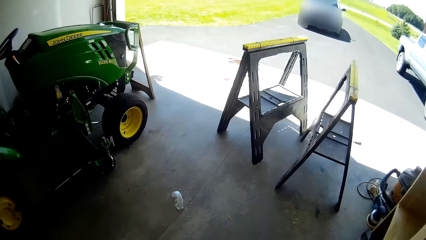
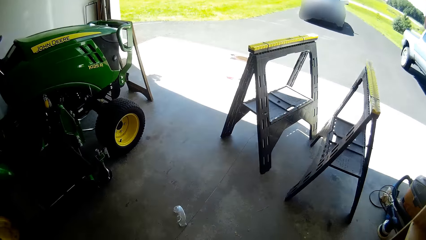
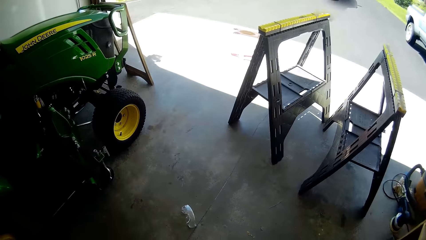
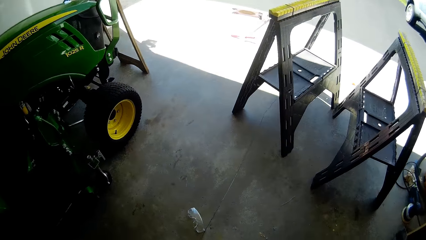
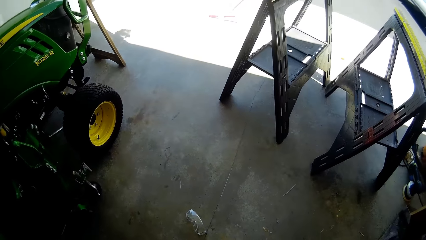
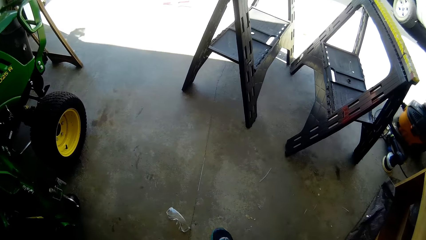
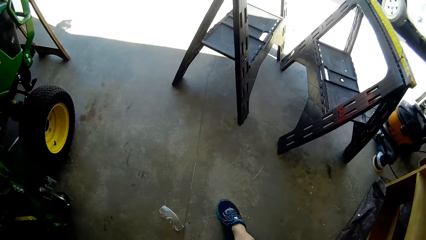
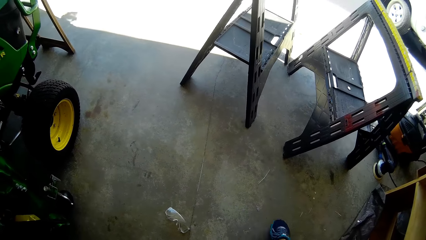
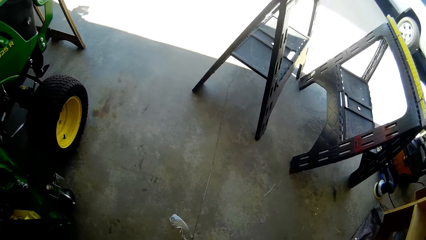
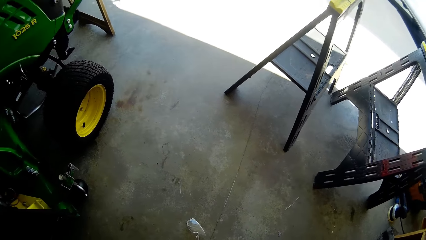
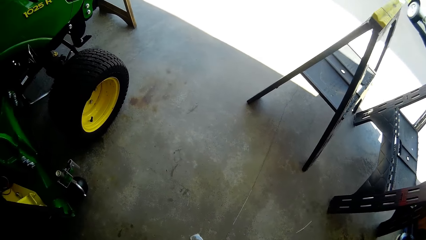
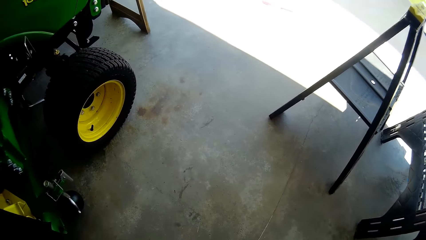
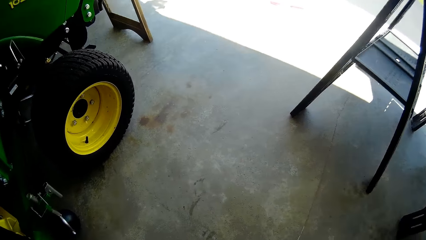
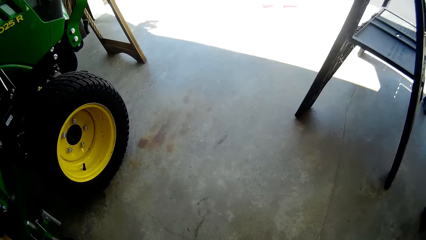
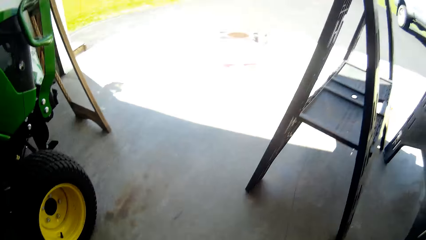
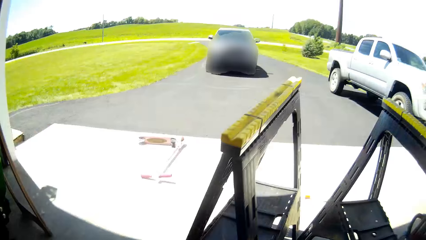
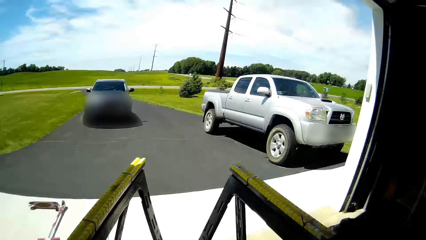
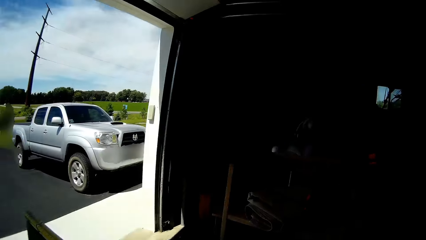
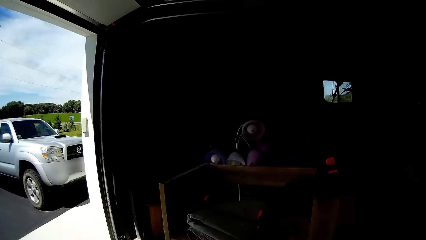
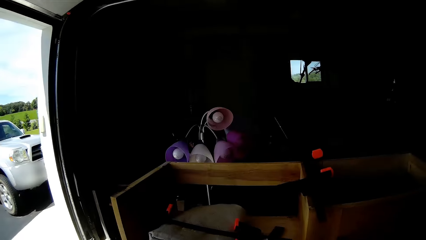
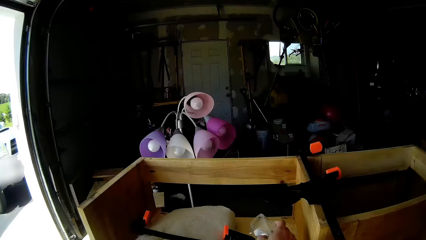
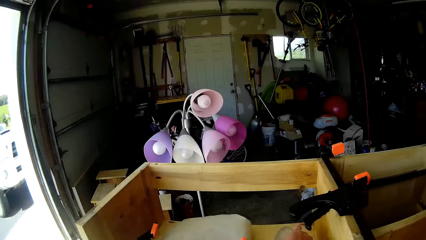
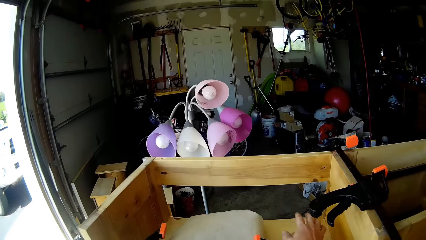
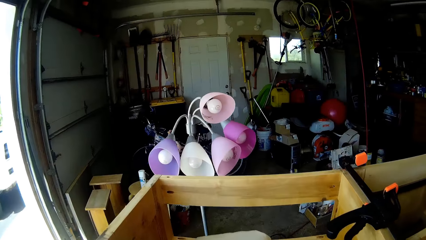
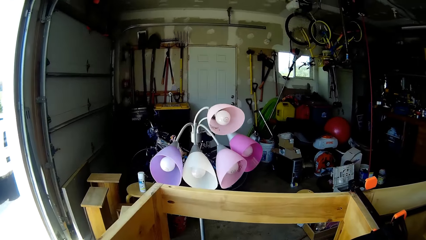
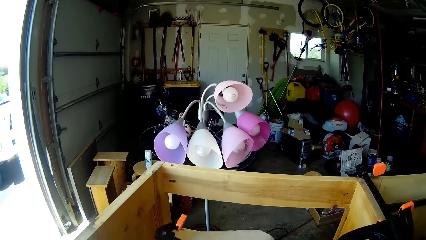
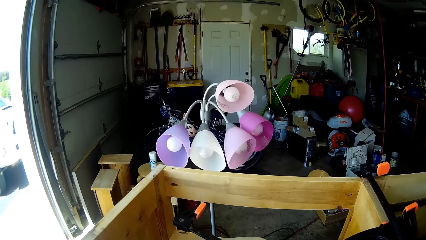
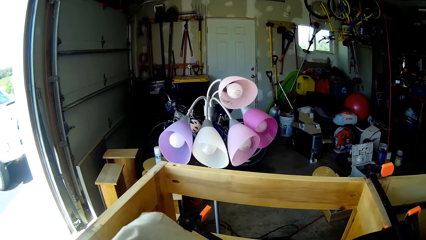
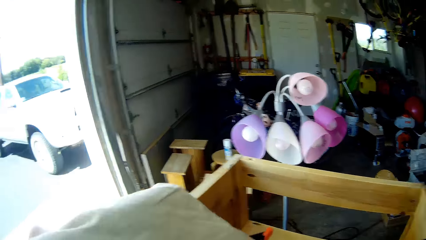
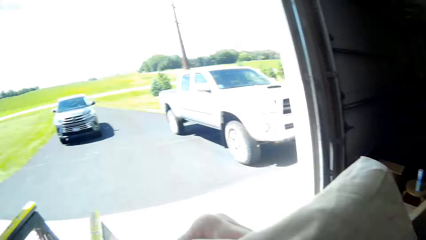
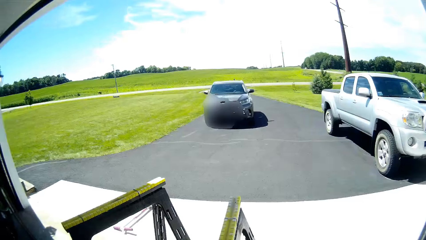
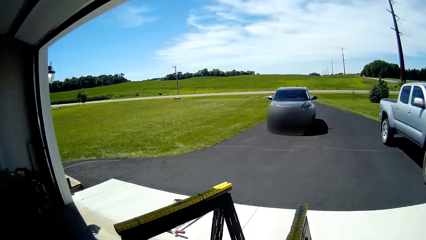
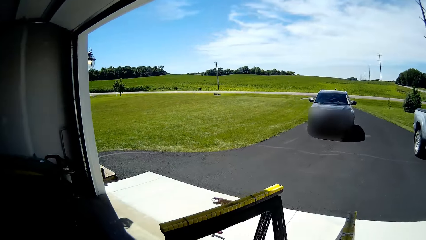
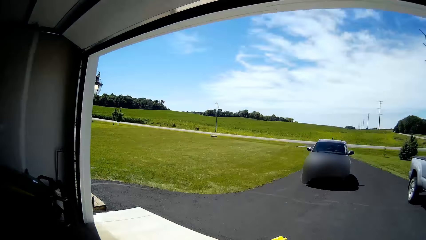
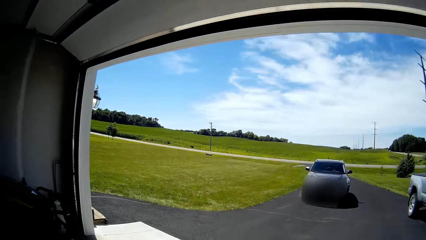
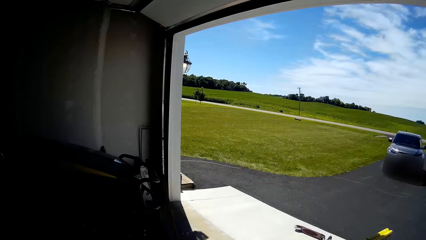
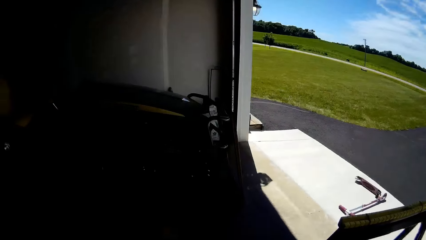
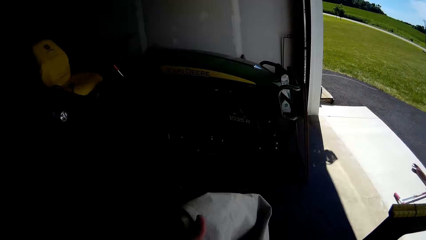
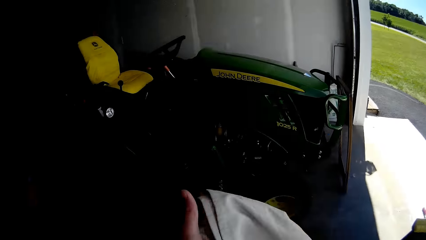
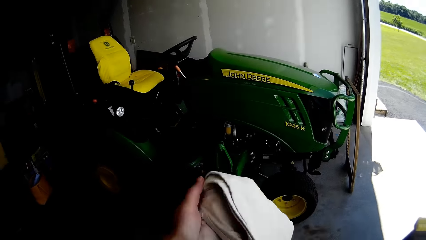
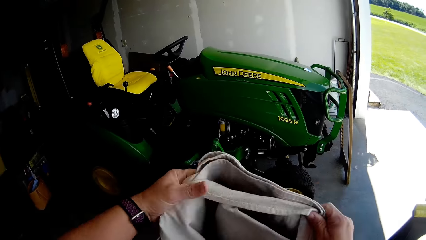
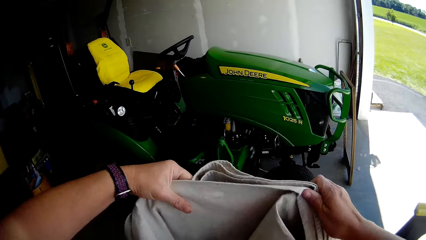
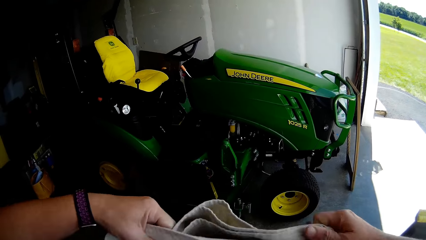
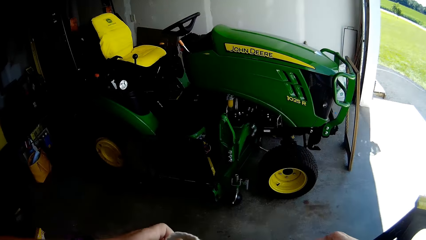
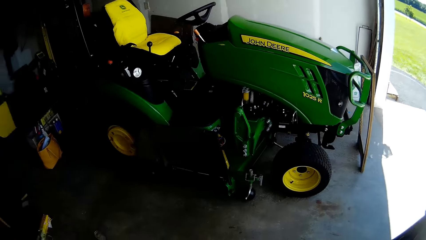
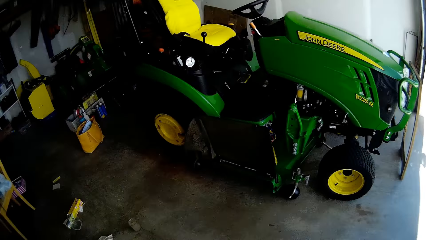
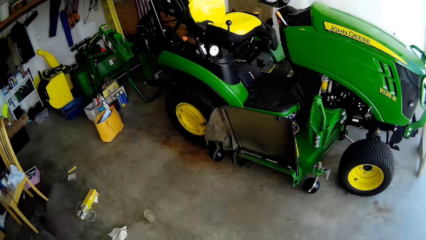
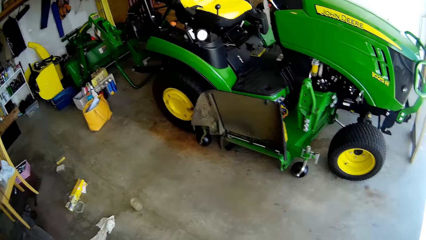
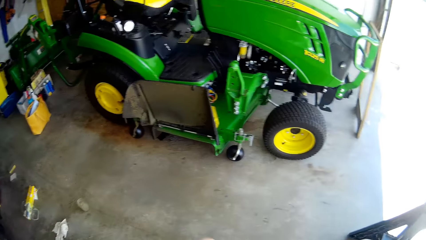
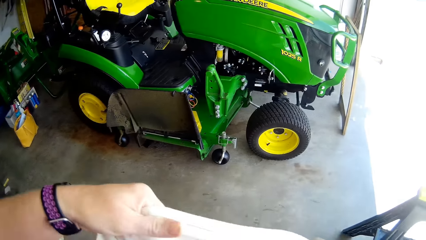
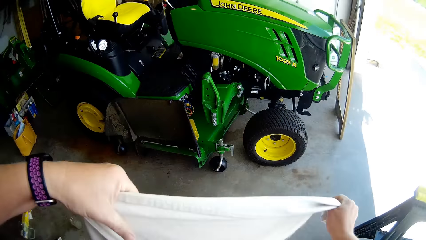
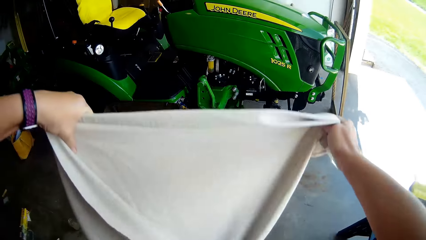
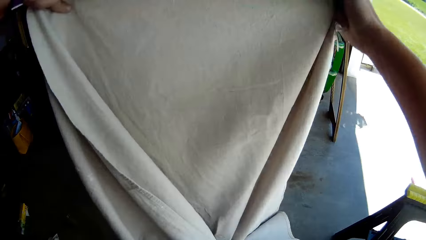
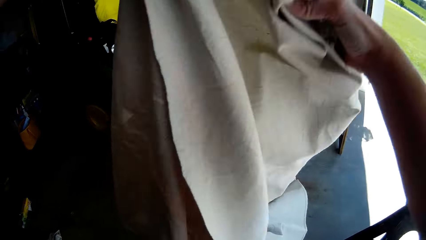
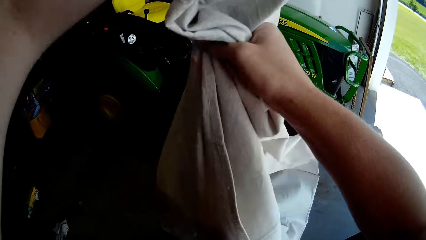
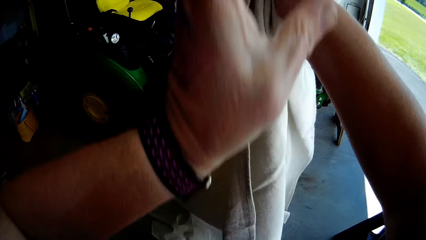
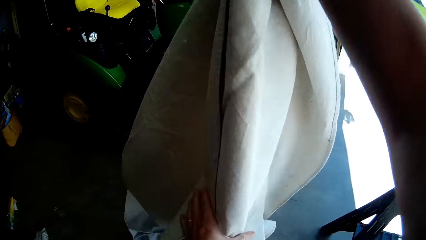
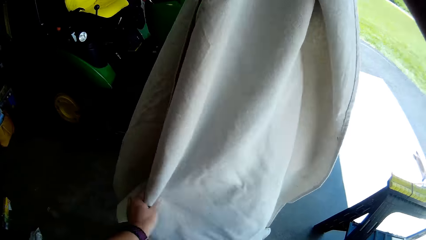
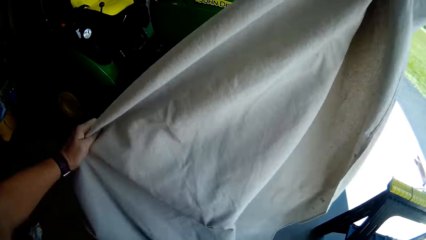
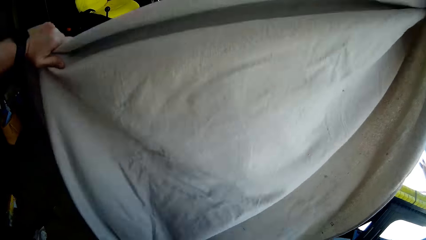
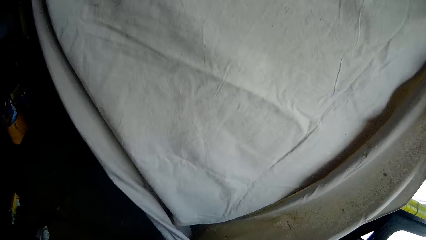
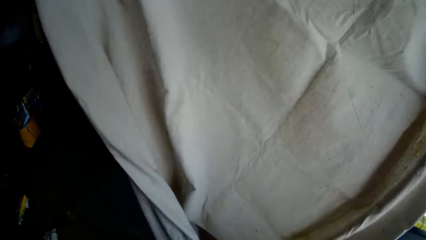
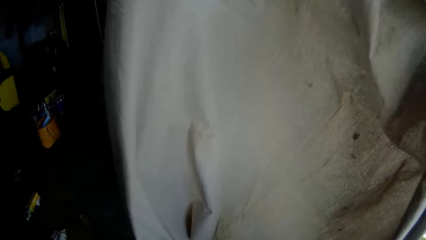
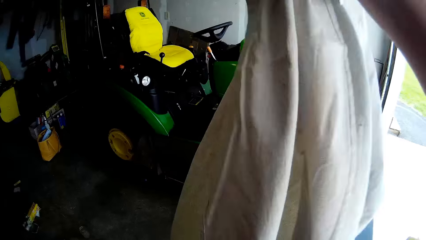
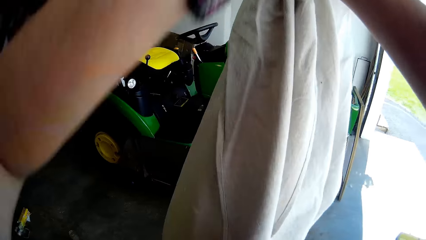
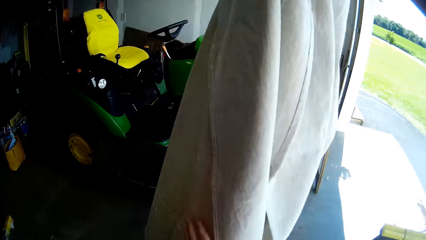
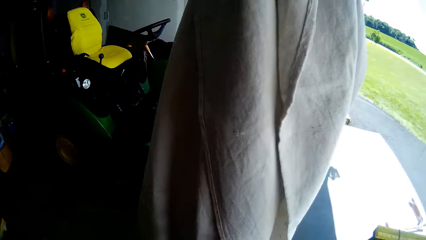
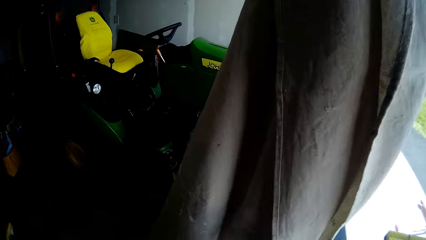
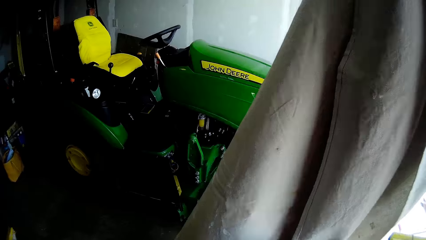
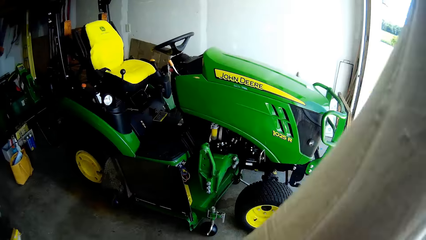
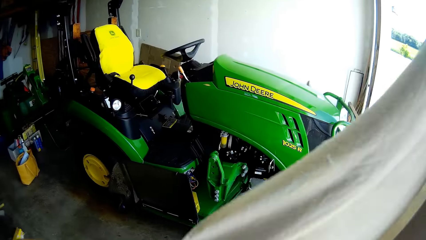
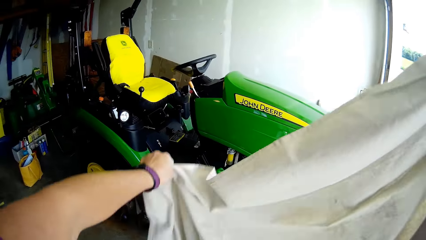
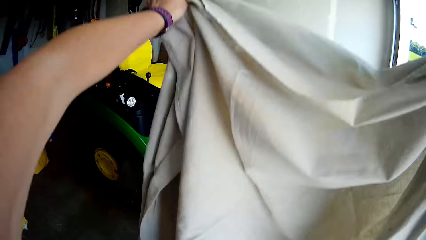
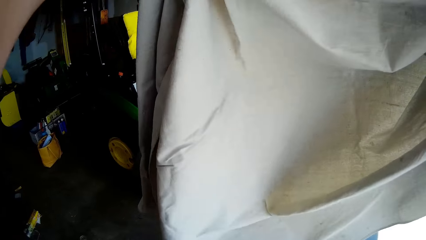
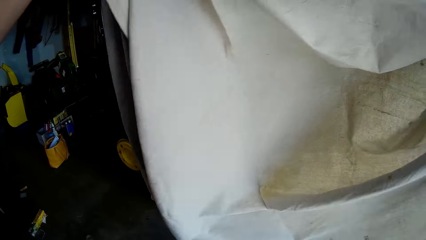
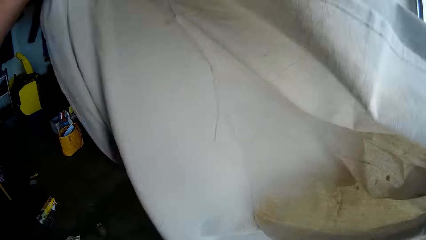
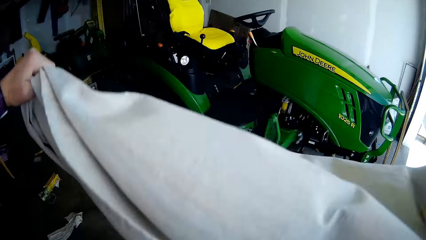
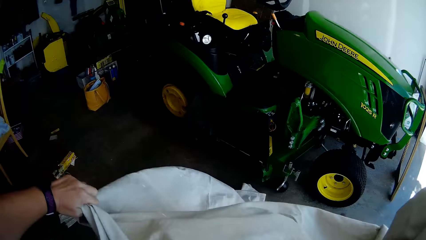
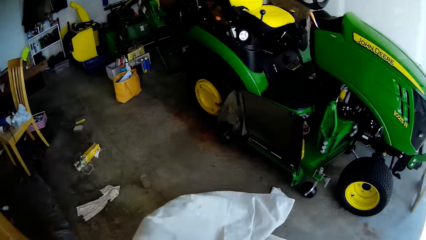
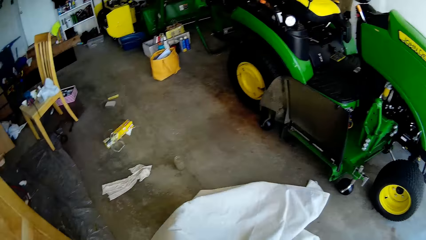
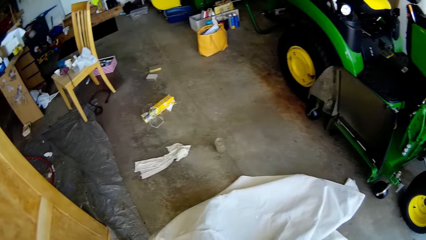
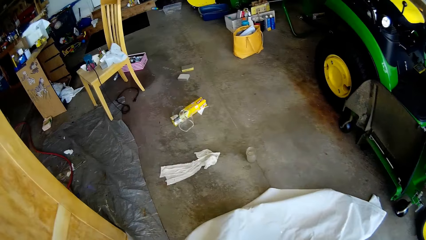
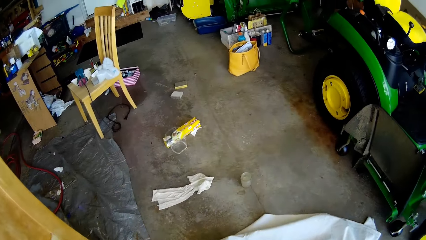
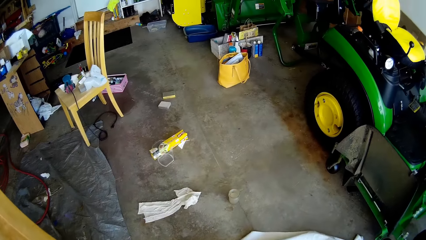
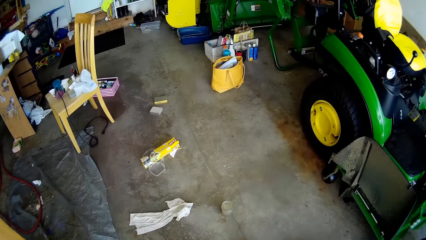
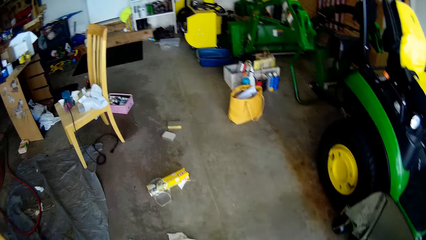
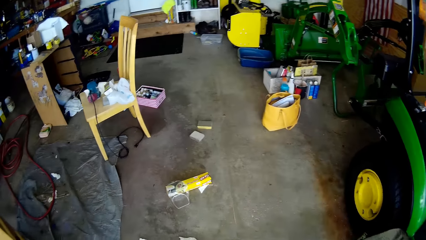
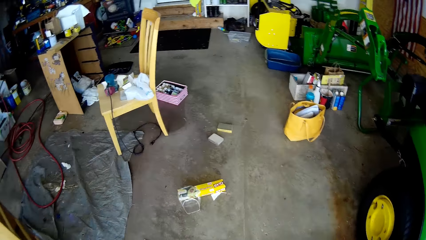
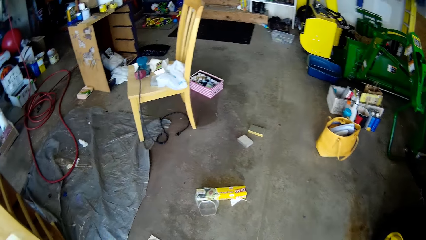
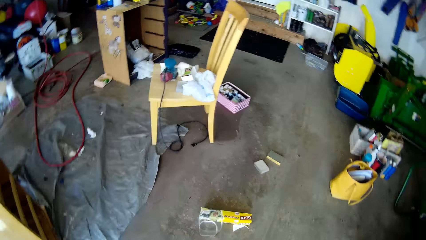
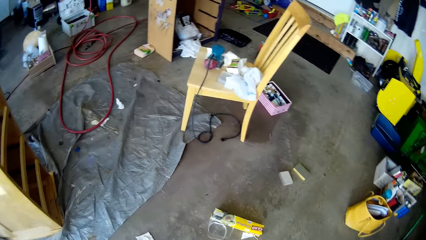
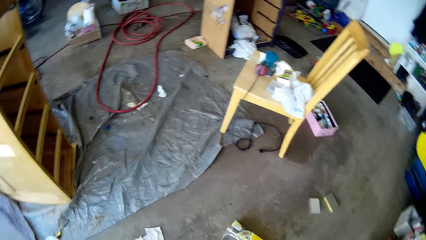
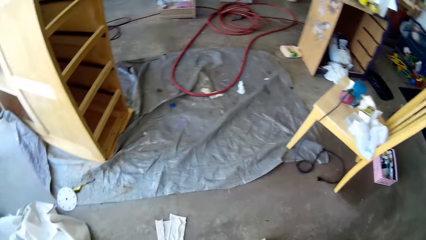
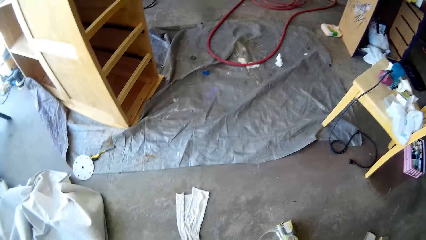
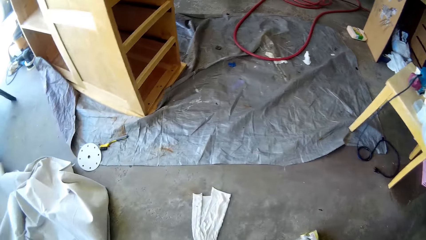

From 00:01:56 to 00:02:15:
The camera wearer walks around the garage. She moves her right foot on the floor. She wipes the floor. She drops the safety glasses on the wooden shelf with her right hand. She moves the clamp with her right hand. She lifts up the cloth from the wooden shelf with her left hand. She unfolds the cloth. She drops the cloth on the floor. She spreads the cloth on the floor.
